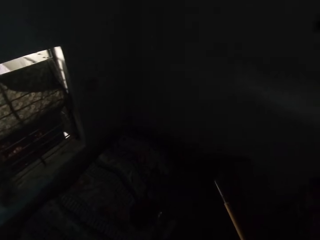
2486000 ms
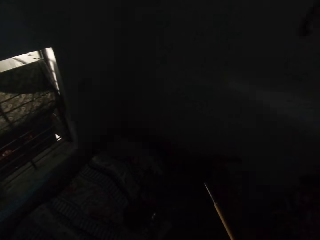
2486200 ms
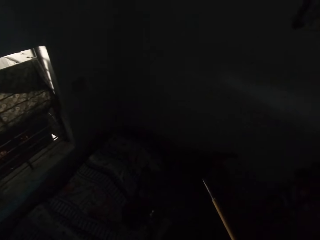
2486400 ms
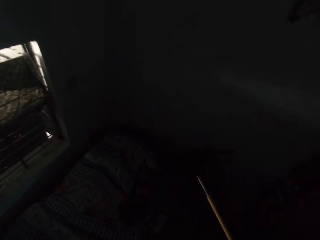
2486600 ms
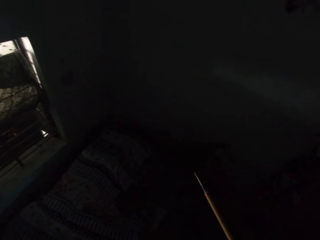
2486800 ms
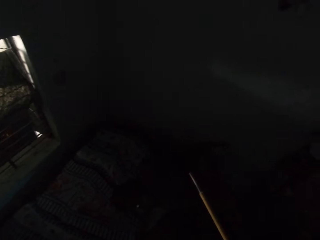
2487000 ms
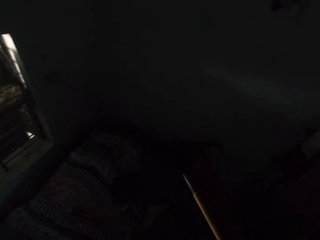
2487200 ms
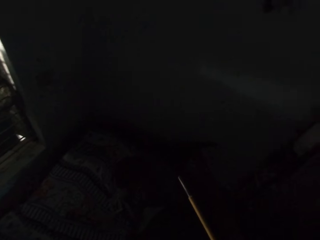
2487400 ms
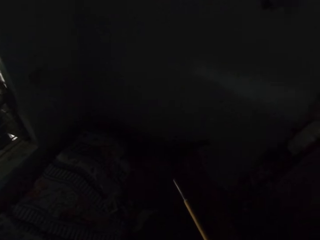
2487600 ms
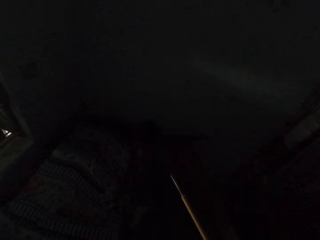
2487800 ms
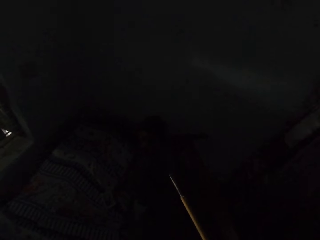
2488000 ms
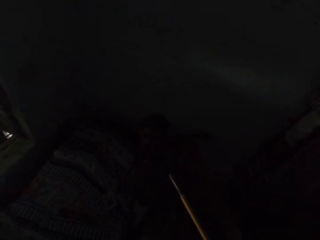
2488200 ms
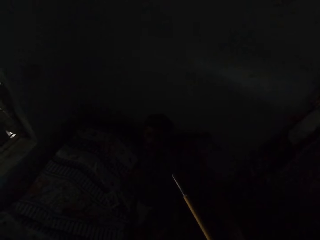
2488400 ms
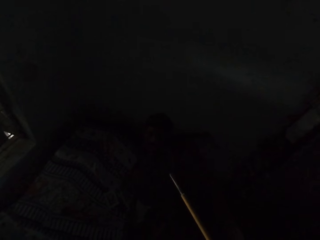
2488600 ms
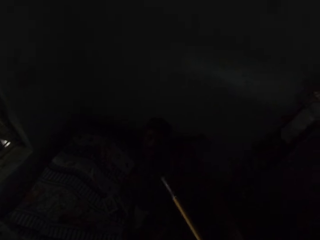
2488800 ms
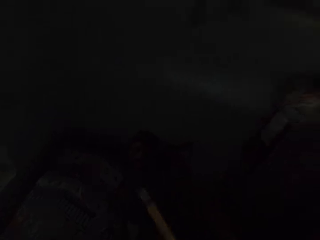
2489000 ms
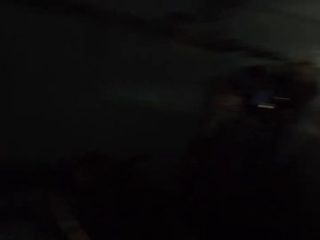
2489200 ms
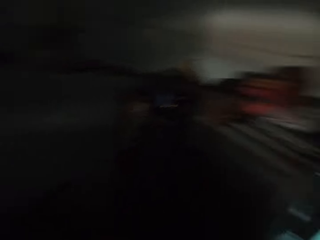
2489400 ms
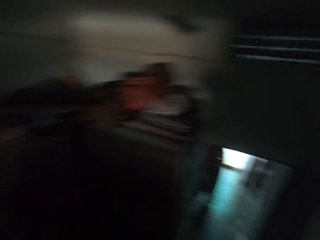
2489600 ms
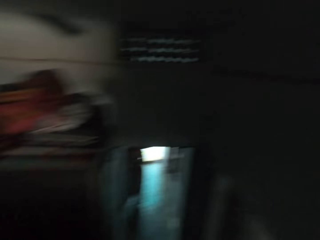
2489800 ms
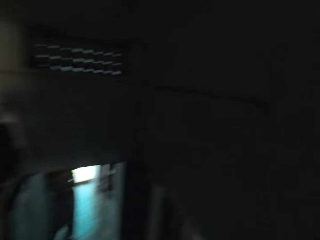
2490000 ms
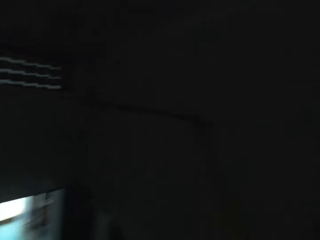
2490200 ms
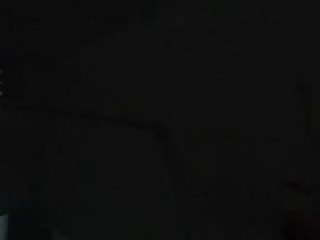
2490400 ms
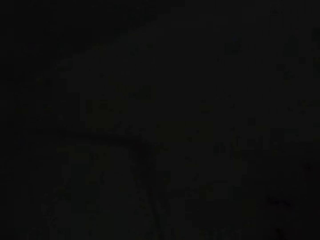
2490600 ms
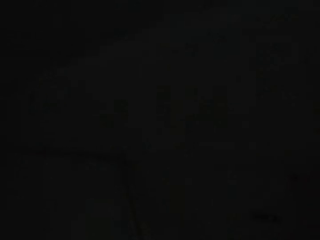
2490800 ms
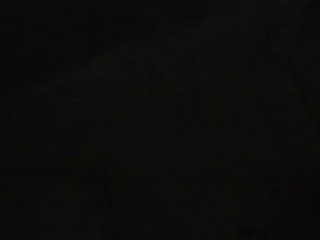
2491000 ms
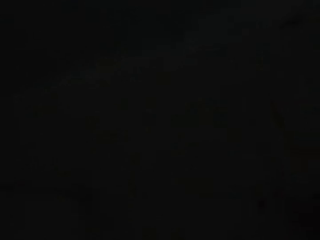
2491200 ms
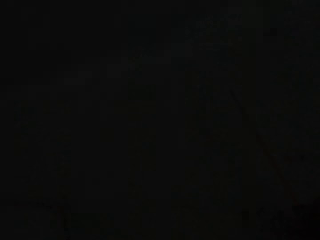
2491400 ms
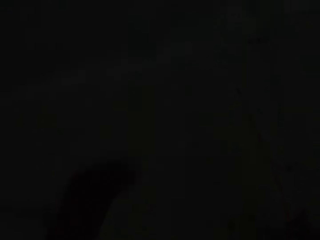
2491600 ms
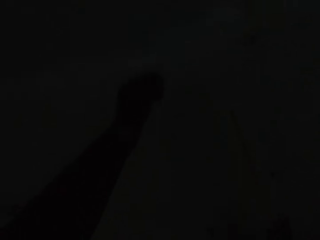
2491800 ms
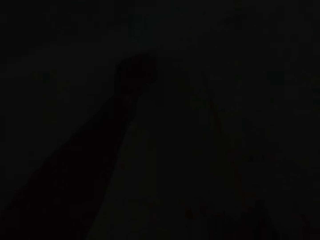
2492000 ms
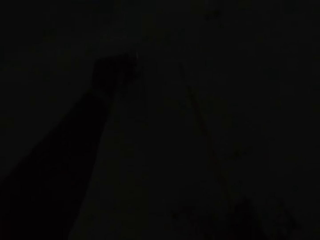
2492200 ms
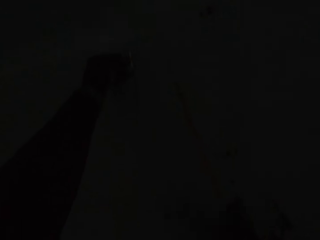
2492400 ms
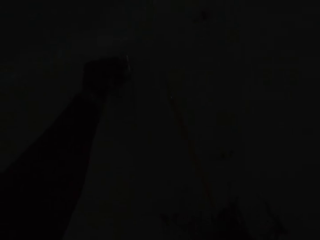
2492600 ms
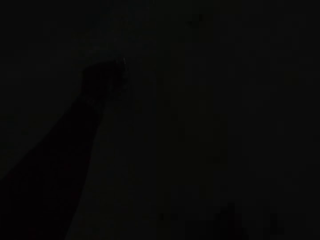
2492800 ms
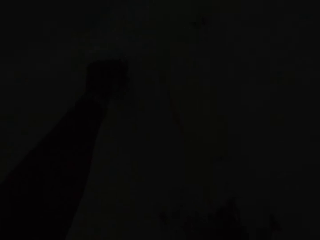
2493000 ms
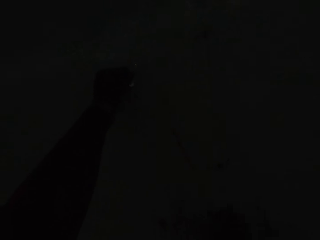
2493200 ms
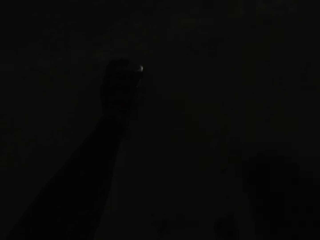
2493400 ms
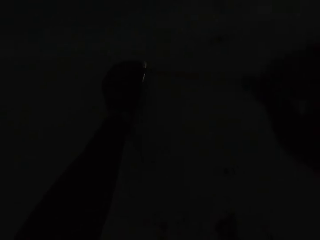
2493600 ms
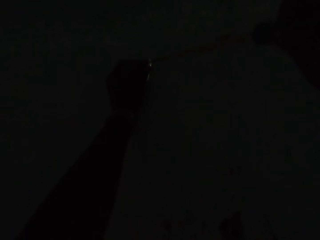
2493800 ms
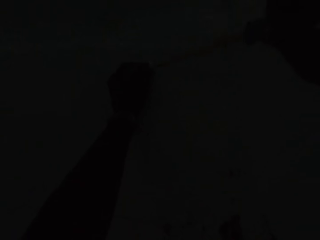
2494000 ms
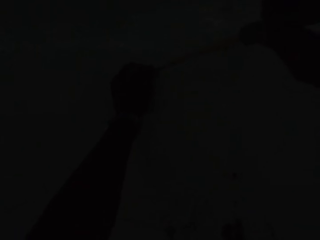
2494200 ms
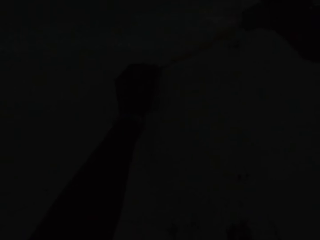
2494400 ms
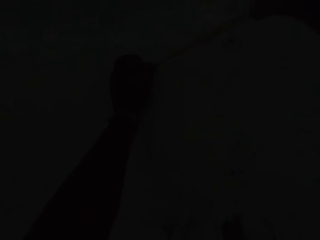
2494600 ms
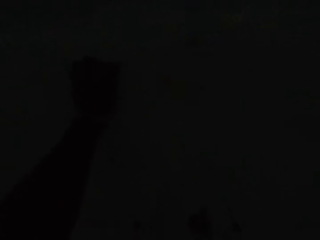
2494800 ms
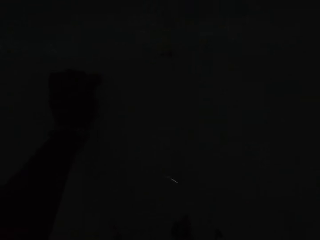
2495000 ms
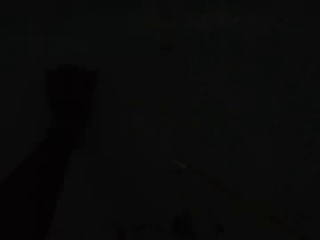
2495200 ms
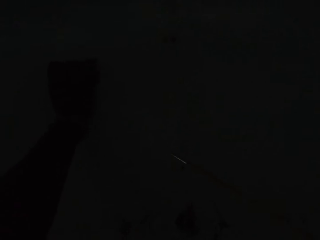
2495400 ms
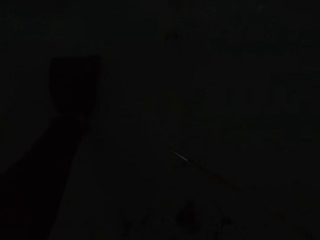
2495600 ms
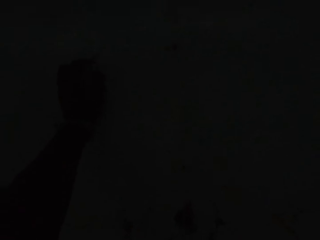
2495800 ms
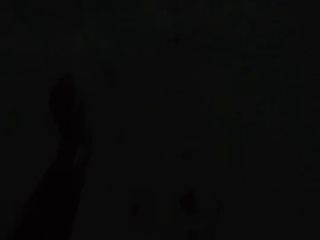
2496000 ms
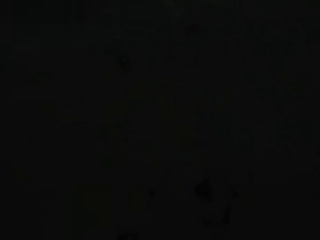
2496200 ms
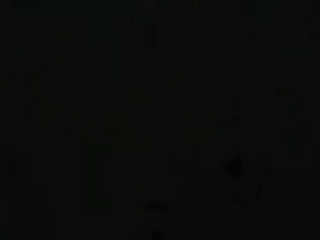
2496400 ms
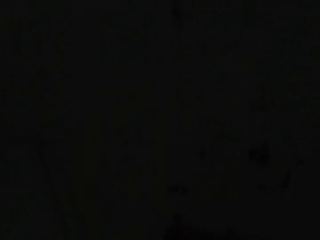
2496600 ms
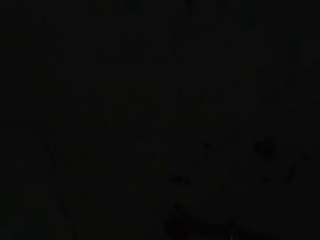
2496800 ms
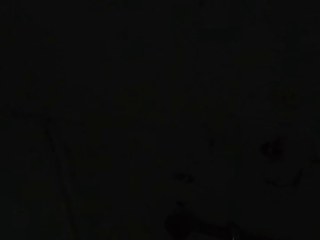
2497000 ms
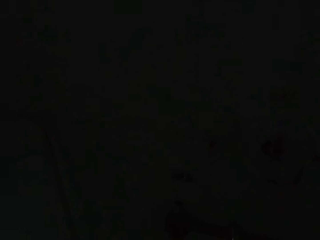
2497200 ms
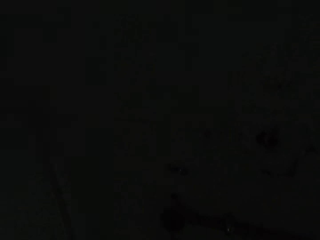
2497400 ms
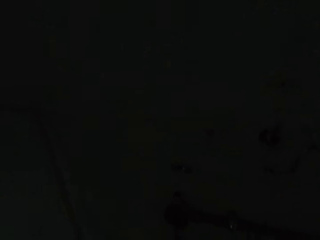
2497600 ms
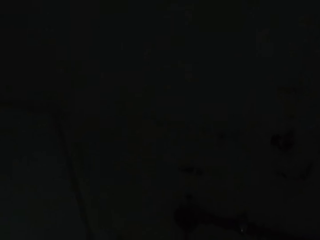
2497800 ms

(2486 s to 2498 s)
A man stares at the floor. The man turns towards the camera wearer. The camera wearer talks to the man. He turns towards the wall. He places the wall clamp on the wall. He holds a screw on the wall with his left hand. He removes the nail from the wall with a chisel in his right hand. He holds the wall clamp to the wall with the screwdriver. He removes the wall clamp from the wall and inspects the wall.

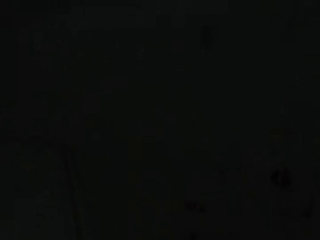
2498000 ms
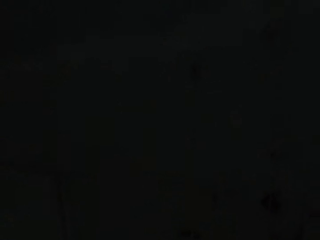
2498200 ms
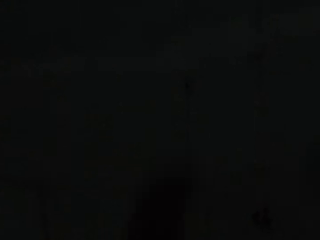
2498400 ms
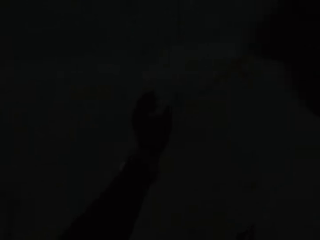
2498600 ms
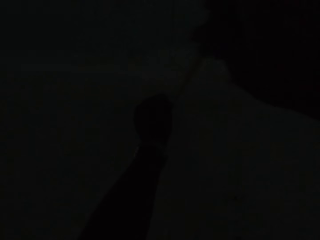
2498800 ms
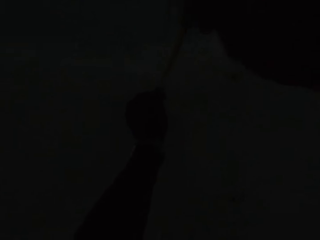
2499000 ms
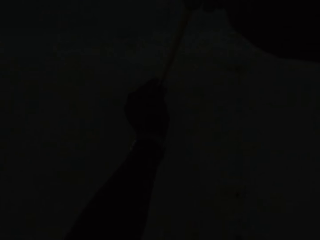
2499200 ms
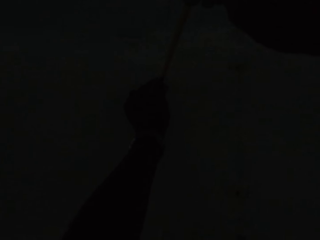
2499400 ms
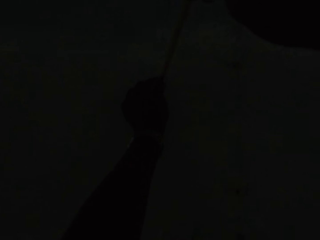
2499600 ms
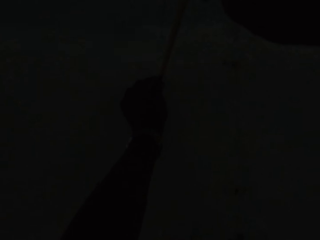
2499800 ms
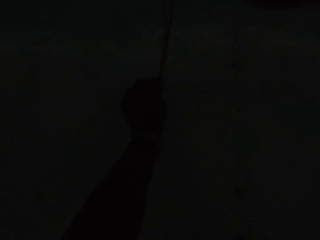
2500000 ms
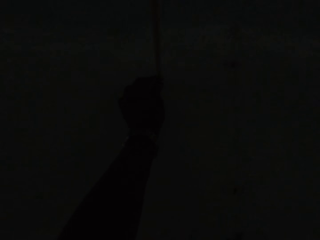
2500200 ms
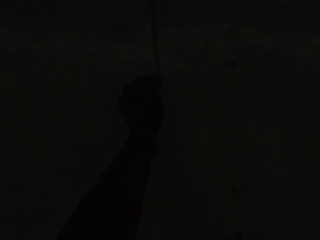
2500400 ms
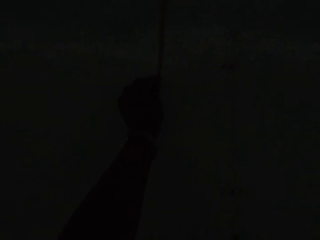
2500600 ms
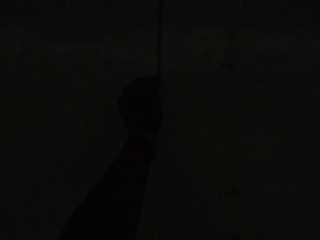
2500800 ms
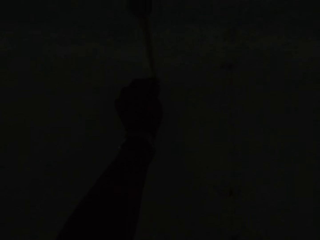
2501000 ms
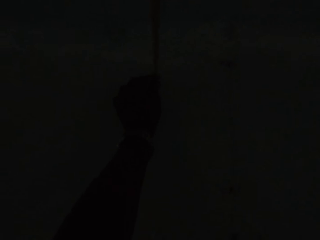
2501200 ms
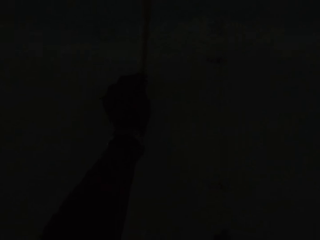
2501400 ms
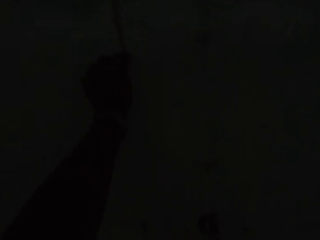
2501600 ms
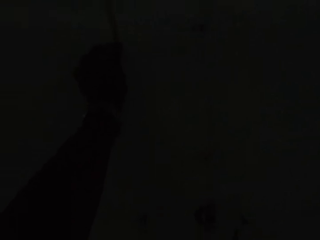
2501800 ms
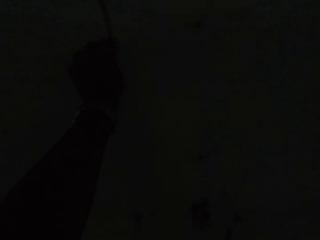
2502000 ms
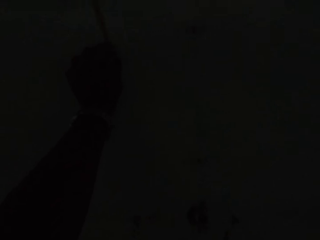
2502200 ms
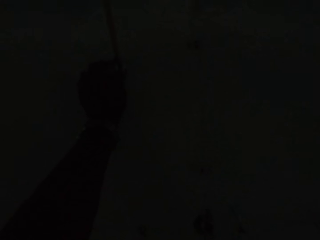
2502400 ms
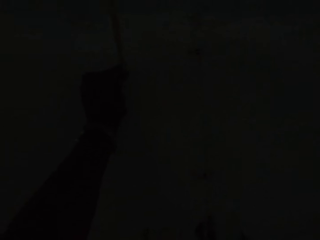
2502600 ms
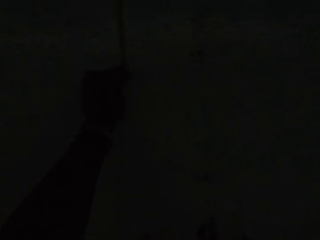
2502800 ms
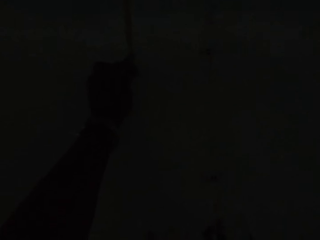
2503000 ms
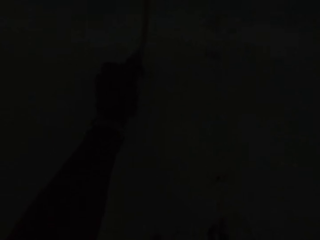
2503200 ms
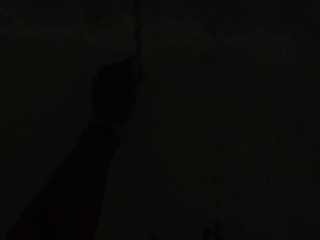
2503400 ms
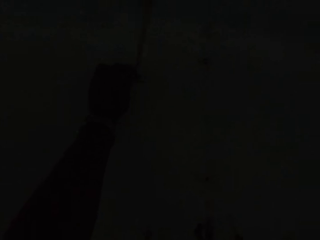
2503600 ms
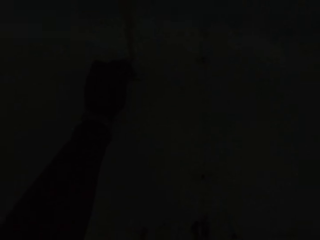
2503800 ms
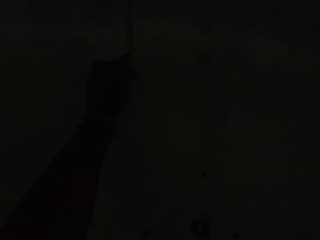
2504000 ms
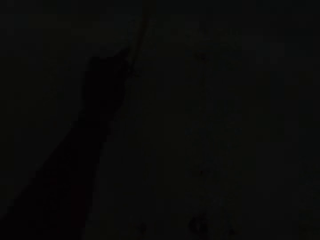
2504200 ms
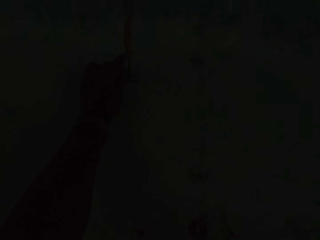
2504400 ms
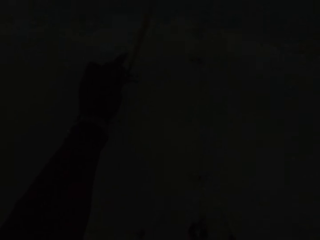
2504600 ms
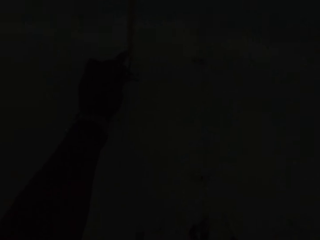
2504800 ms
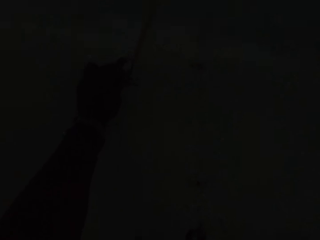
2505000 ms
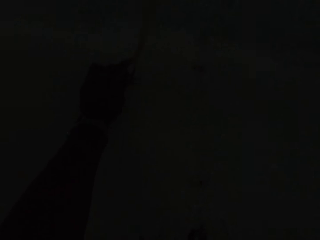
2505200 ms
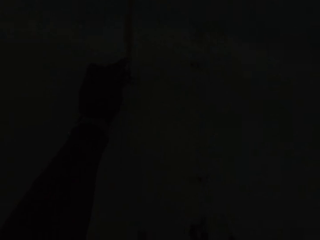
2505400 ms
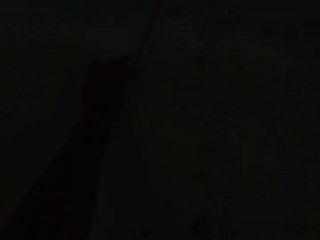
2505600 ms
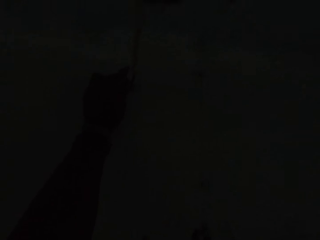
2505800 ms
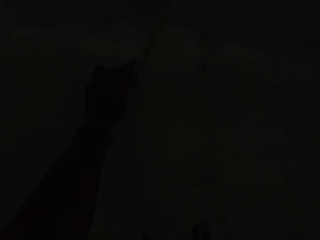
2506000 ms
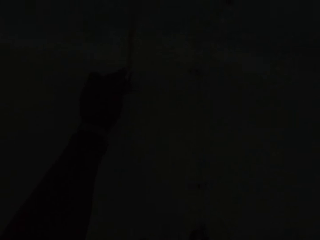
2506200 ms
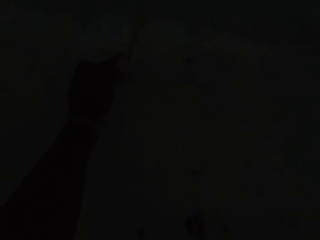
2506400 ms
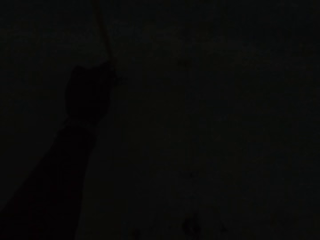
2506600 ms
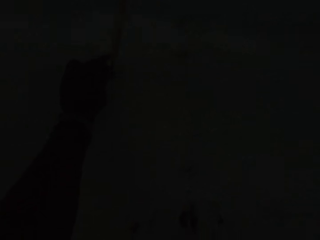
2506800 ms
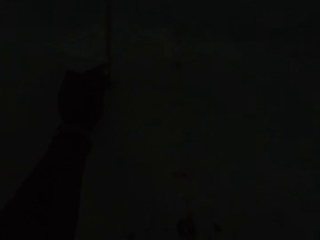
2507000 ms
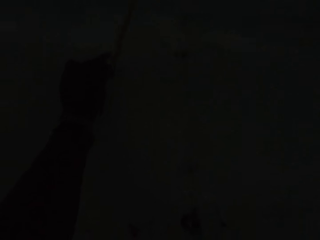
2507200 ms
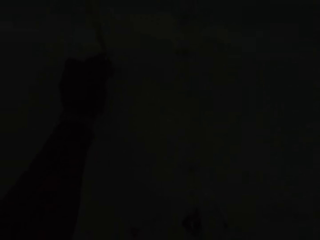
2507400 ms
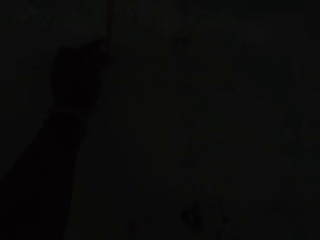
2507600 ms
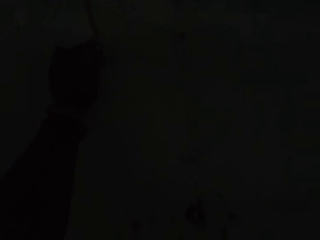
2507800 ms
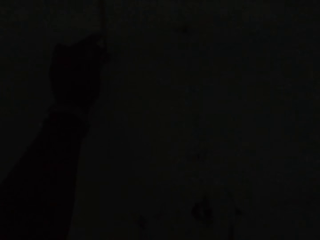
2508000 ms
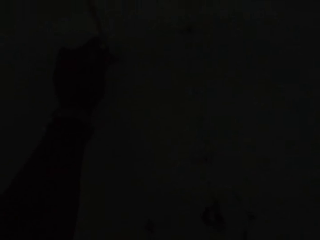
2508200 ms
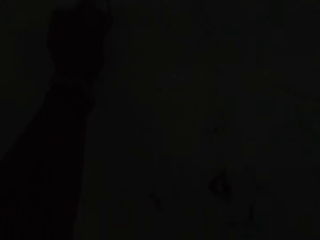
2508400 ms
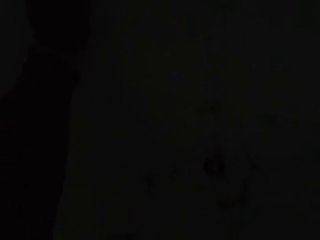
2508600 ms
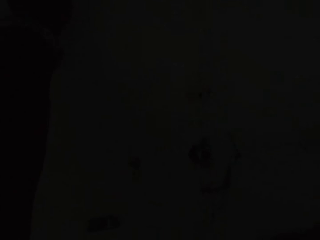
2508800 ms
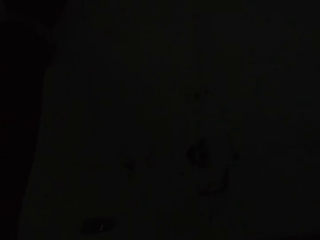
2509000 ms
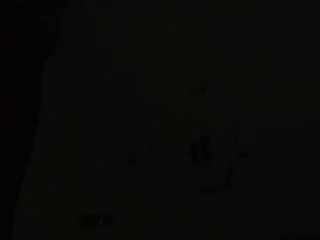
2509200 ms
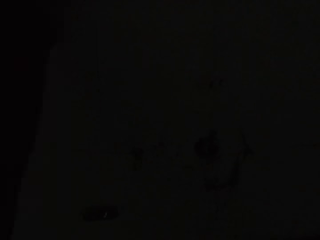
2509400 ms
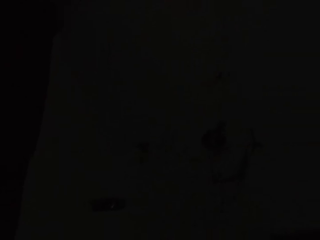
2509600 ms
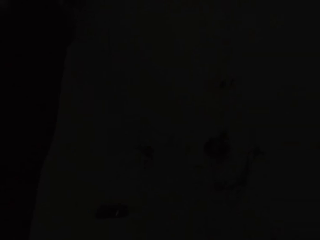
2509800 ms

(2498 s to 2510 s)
The camera wearer fastens the screw into the wall with the screwdriver in his right hand.
